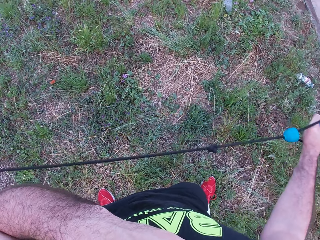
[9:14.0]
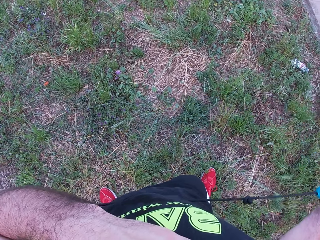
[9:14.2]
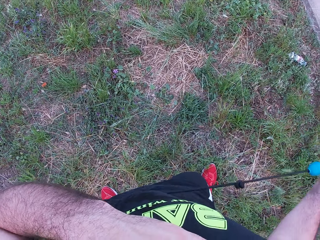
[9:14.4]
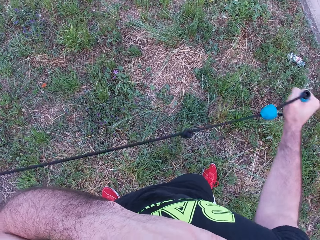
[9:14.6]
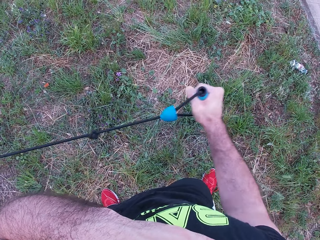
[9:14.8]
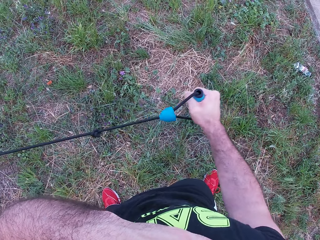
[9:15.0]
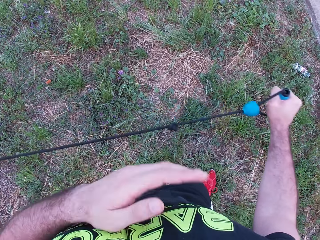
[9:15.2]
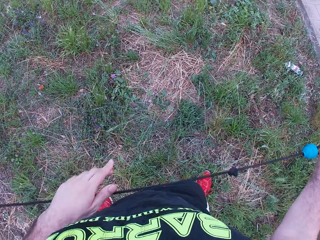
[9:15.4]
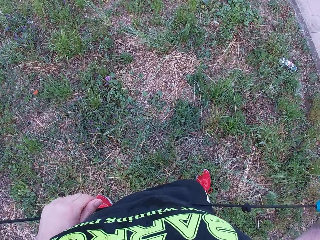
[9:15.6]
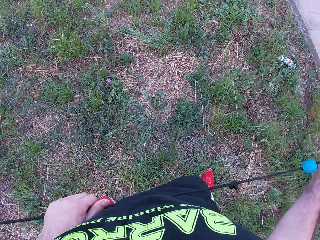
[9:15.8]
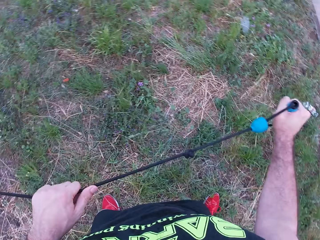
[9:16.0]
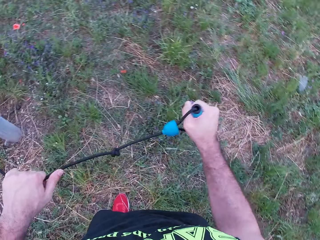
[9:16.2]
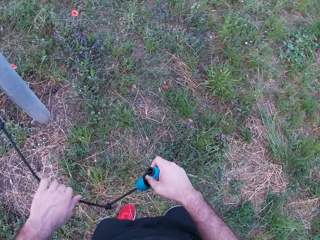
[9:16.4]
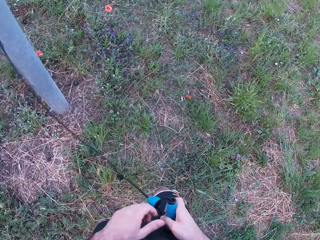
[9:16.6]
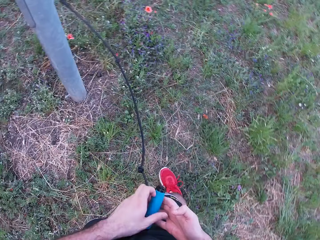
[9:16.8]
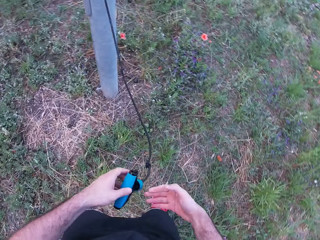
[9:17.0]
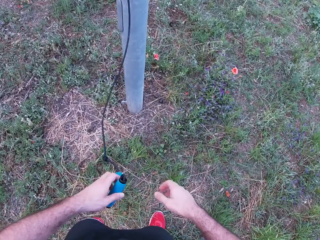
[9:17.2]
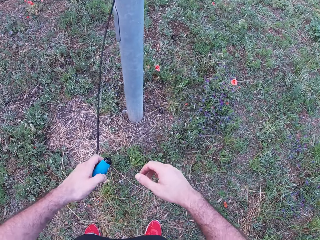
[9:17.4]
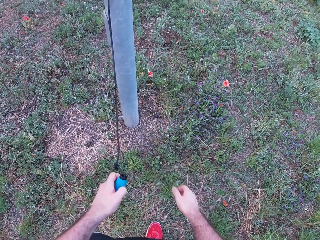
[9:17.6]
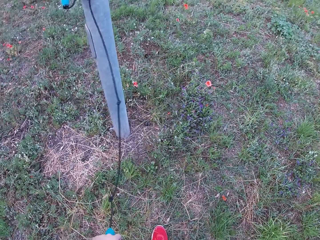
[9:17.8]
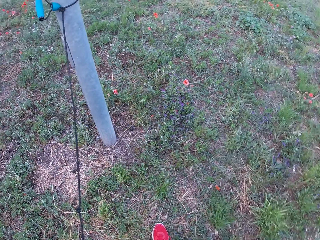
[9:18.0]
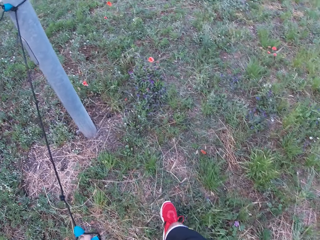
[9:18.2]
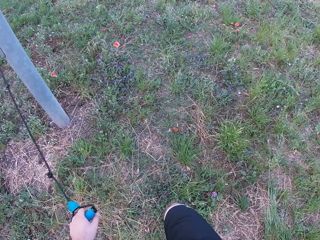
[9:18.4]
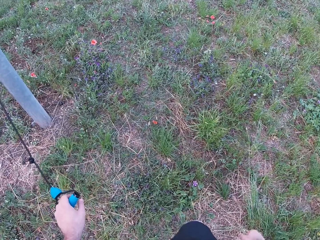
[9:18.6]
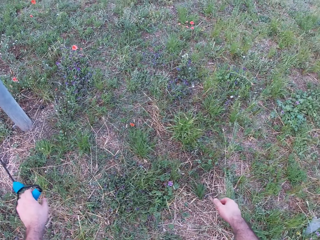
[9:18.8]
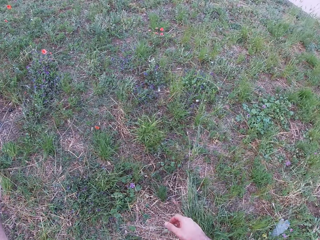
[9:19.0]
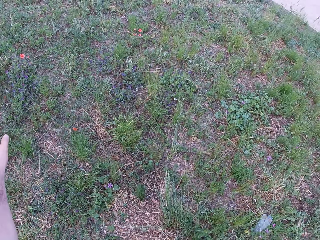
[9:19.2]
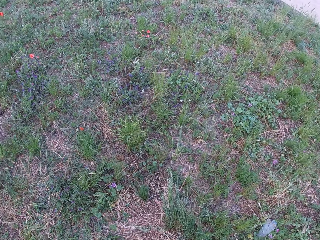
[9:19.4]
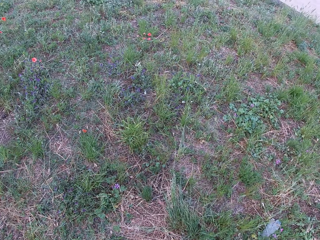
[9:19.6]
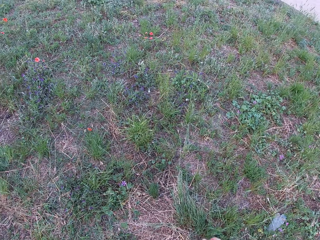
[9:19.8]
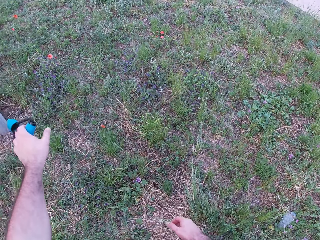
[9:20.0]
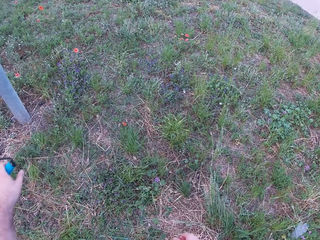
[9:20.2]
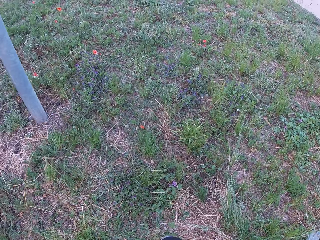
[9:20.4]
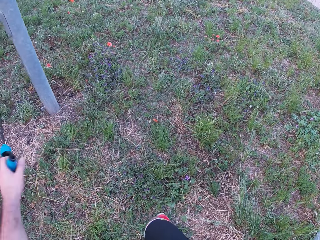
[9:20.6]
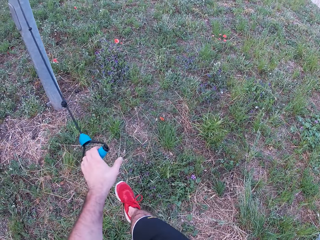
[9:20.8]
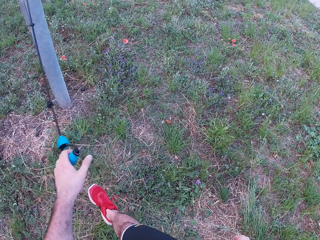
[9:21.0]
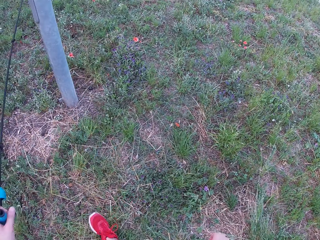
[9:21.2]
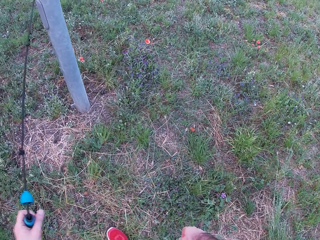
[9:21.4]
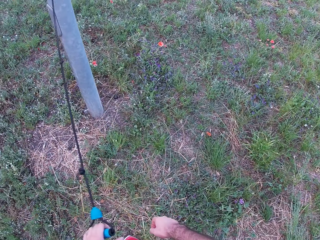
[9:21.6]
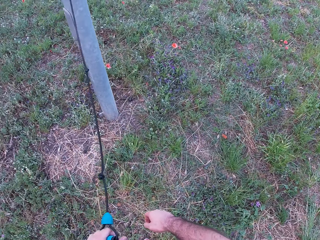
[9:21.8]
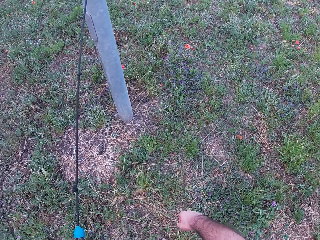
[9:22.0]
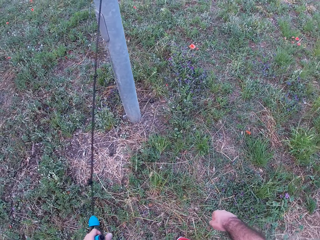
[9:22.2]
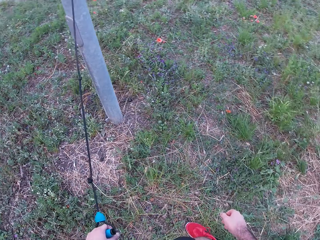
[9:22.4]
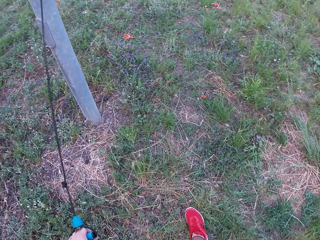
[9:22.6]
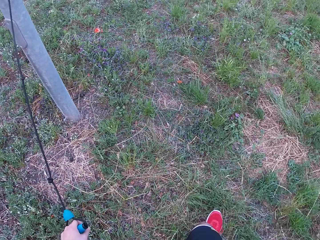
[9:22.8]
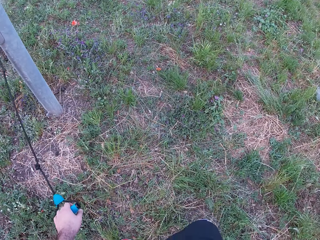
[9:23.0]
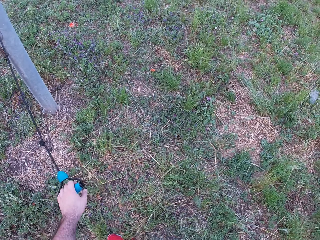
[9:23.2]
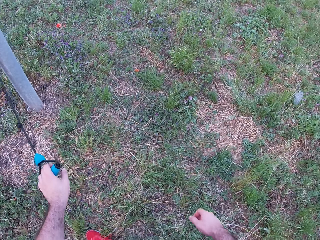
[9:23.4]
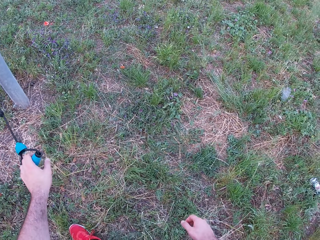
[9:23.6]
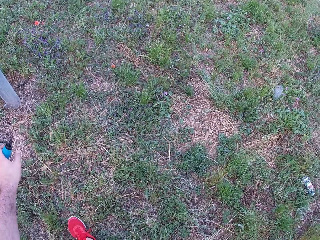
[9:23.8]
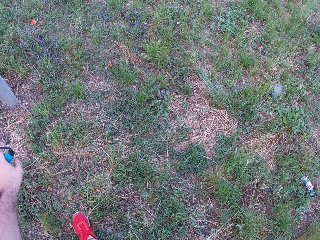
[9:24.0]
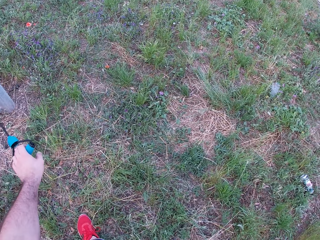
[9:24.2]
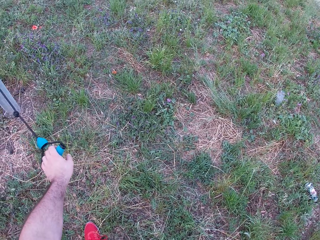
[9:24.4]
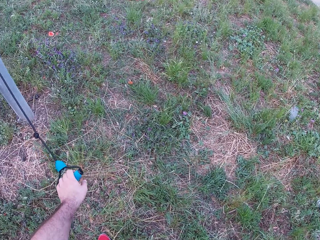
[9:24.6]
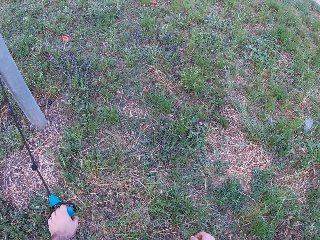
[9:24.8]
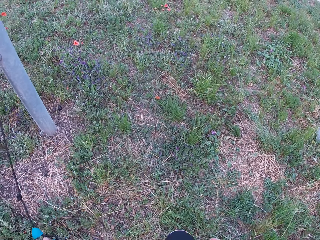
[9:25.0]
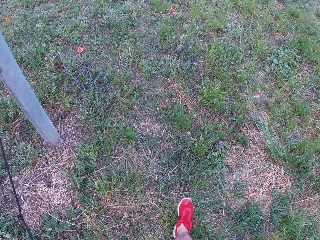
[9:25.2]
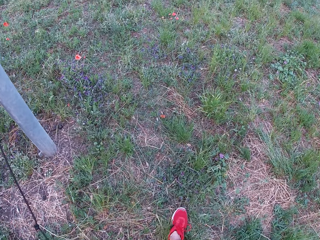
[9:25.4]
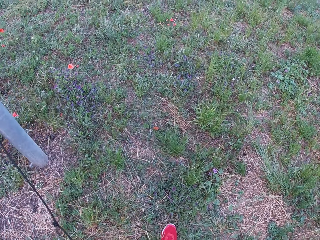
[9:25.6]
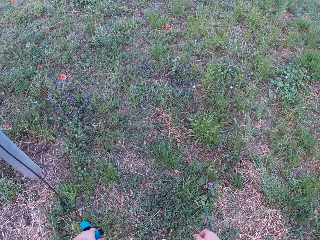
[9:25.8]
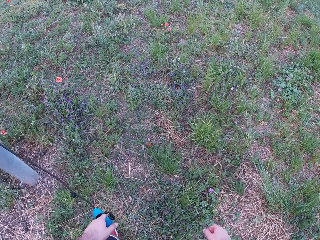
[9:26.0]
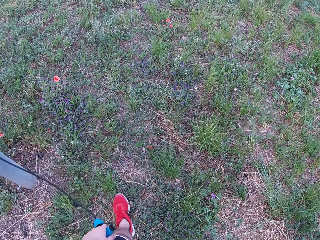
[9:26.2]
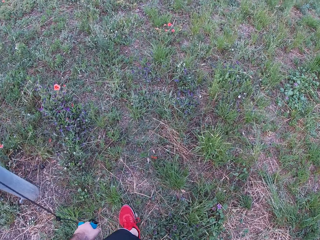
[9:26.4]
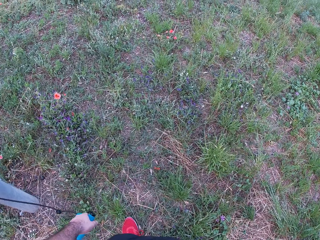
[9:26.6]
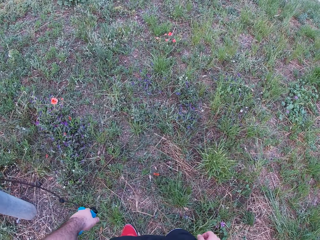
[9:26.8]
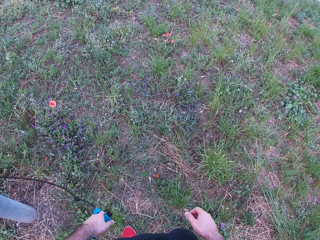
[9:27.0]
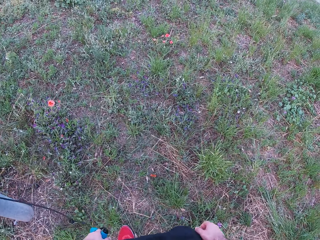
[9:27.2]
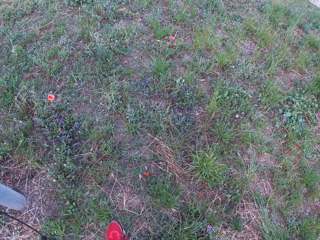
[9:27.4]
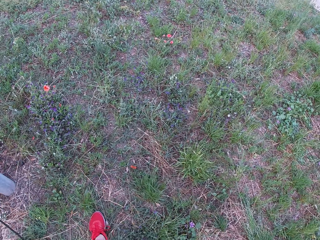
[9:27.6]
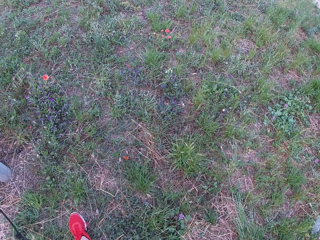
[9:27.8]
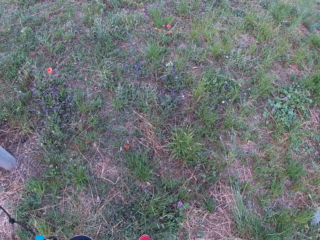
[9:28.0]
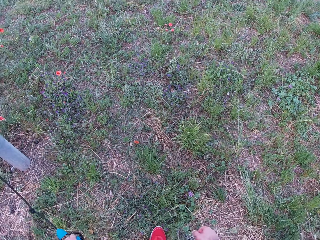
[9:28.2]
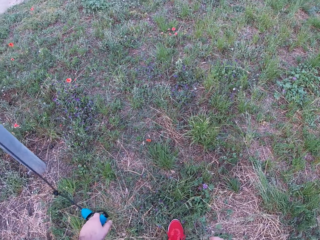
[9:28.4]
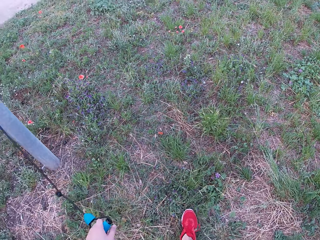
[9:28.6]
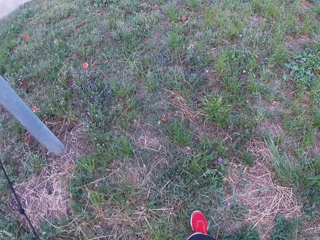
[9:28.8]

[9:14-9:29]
The camera wearer drops the left hand. He pulls a rope. He passes the rope from the right hand to the left hand. He moves both hands. He looks around. He pulls the rope with the left hand. He looks on the grass. He moves both hands. He dangles the rope with his left hand. He walks around. He looks around. He walks around.

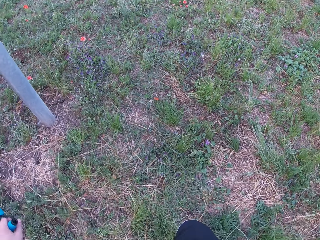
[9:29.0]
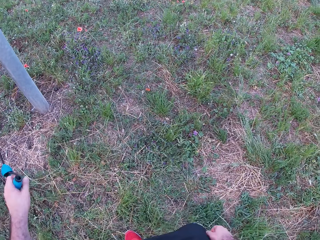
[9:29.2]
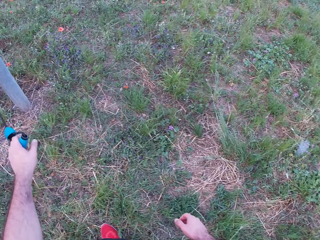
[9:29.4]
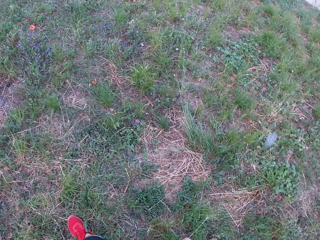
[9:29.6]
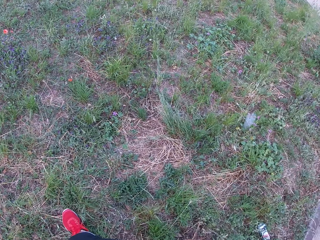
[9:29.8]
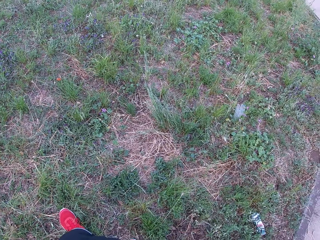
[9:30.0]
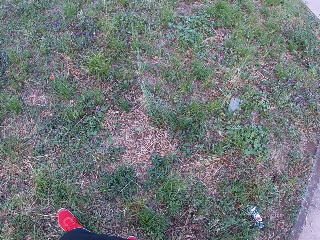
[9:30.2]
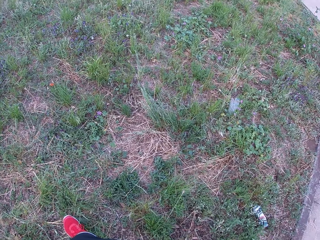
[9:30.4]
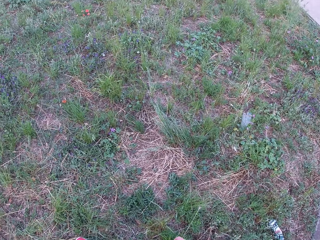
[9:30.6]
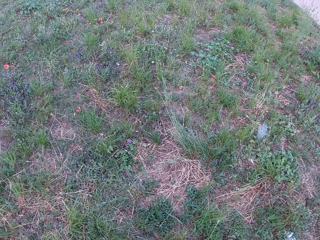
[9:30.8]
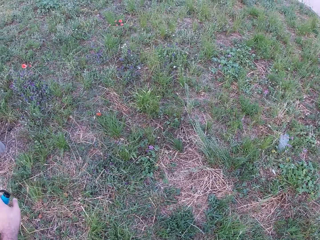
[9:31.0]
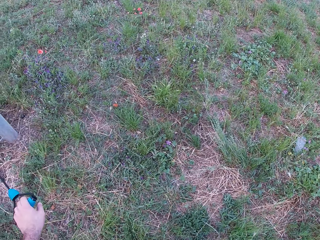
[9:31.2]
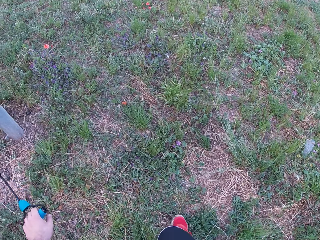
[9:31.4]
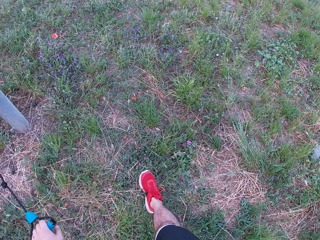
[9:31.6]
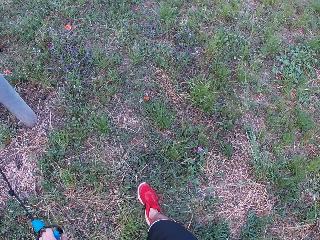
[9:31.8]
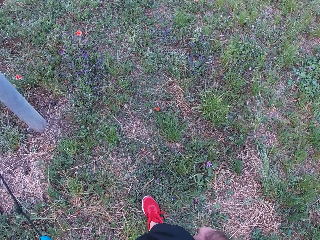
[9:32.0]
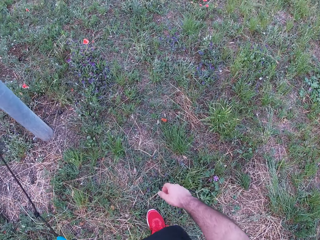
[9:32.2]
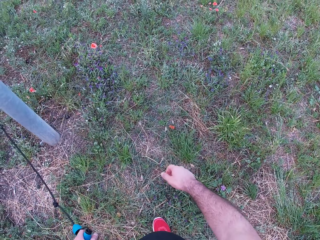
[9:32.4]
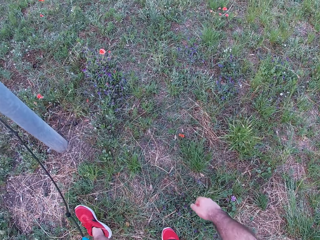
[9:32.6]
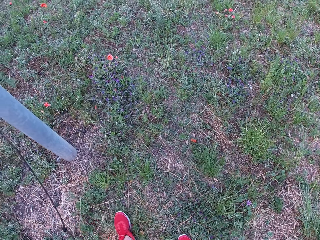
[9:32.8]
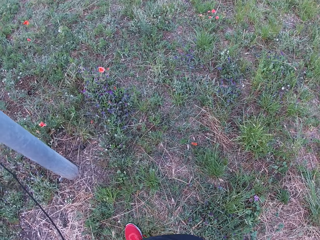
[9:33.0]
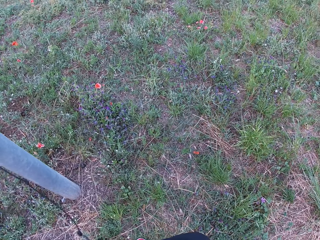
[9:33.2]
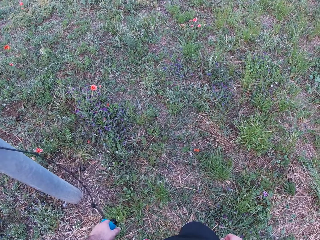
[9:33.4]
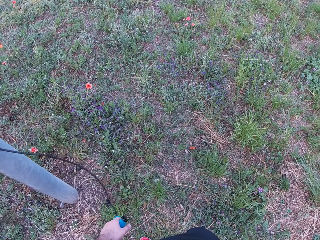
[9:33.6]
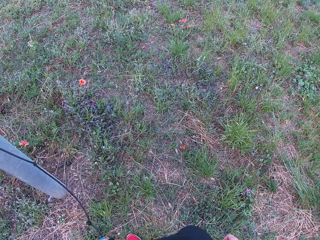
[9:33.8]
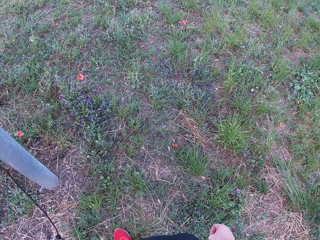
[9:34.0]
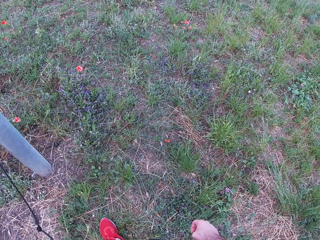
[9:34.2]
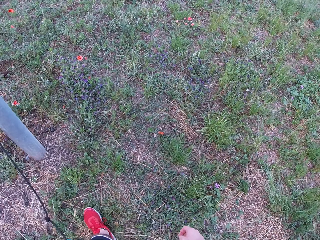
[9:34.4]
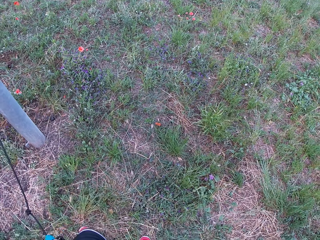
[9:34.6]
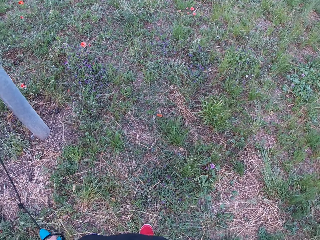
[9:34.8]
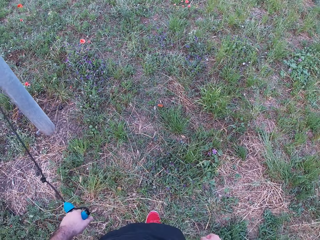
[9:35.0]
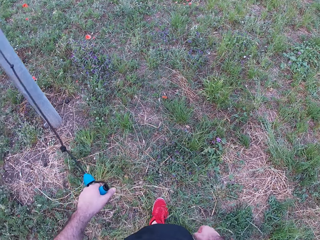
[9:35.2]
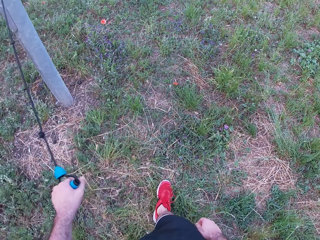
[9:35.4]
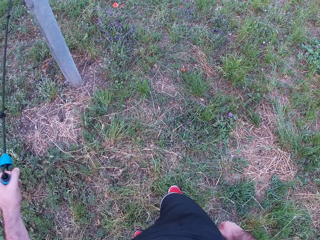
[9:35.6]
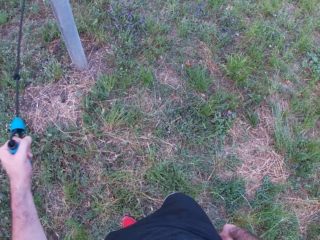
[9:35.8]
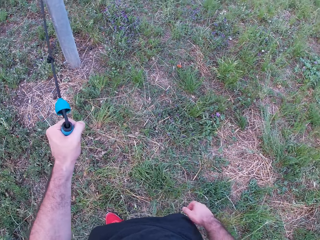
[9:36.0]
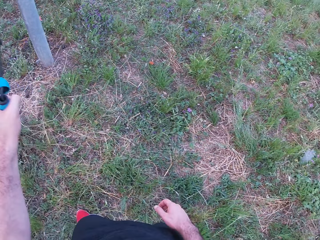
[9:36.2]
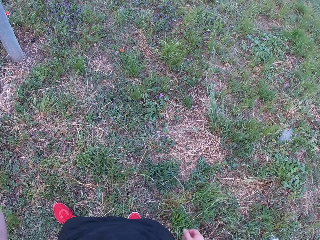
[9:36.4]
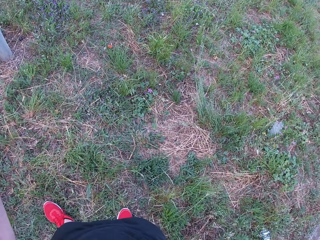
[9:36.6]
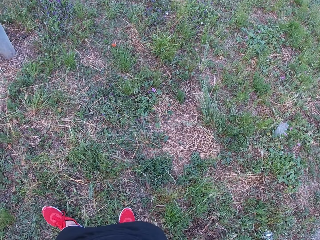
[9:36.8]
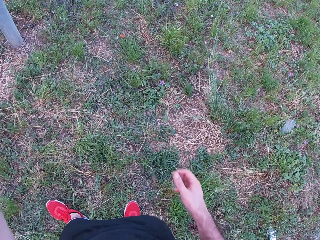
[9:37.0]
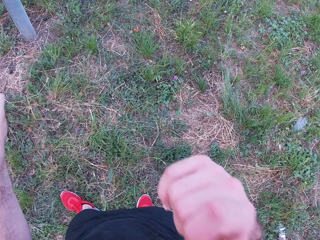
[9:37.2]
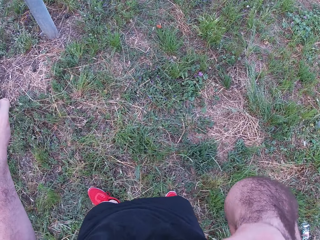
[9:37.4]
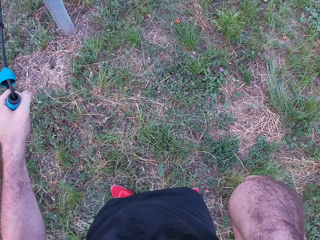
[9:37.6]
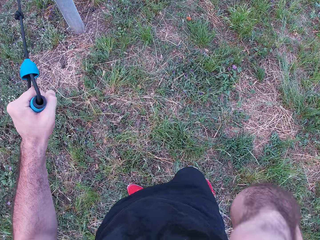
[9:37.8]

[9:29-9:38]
The camera wearer pulls a rope with the left hand. They lift the right hand.
